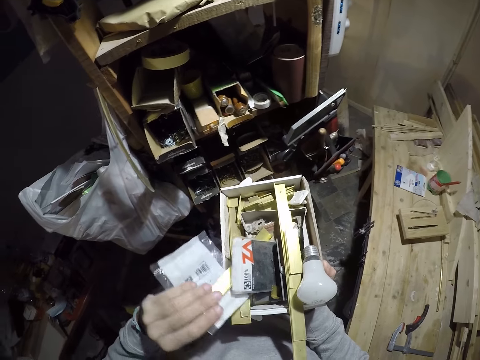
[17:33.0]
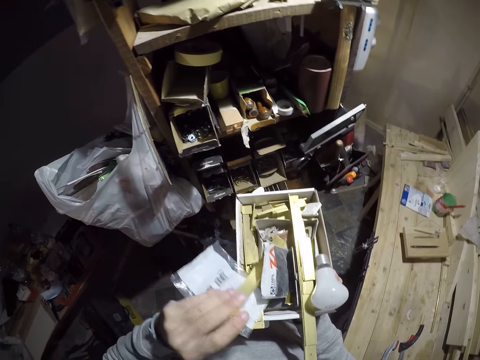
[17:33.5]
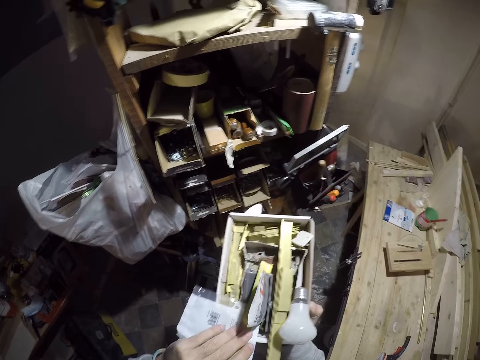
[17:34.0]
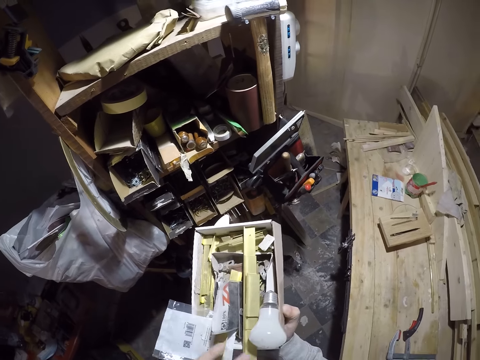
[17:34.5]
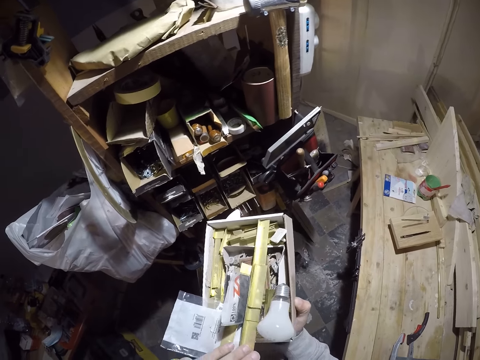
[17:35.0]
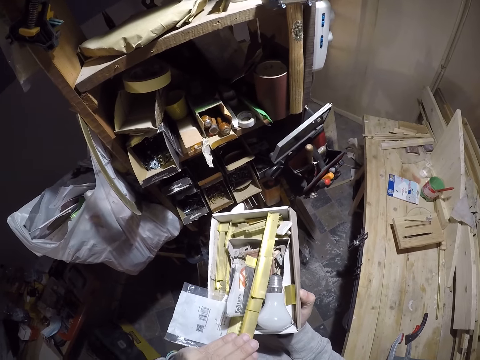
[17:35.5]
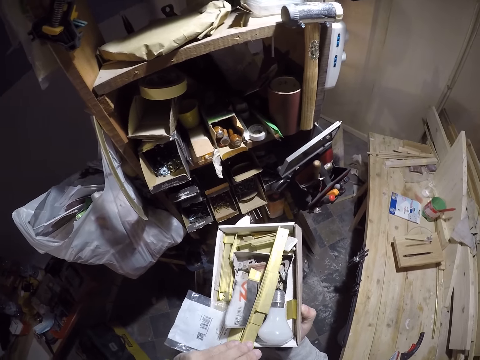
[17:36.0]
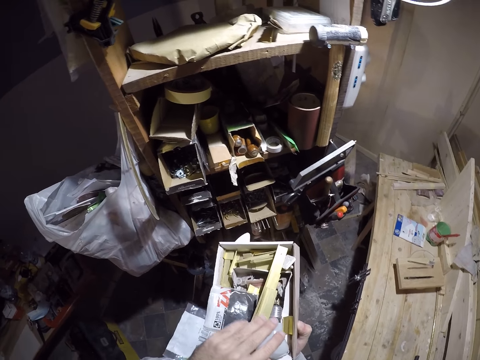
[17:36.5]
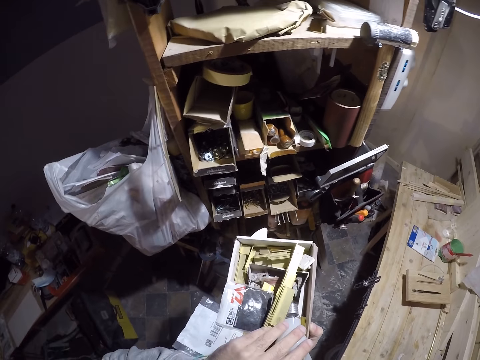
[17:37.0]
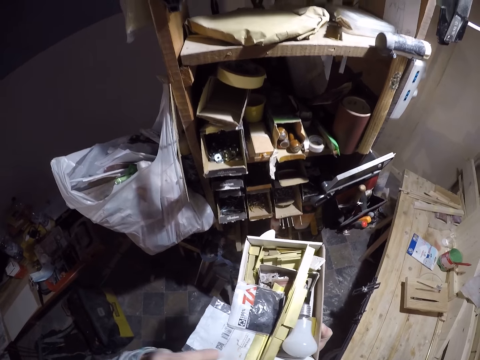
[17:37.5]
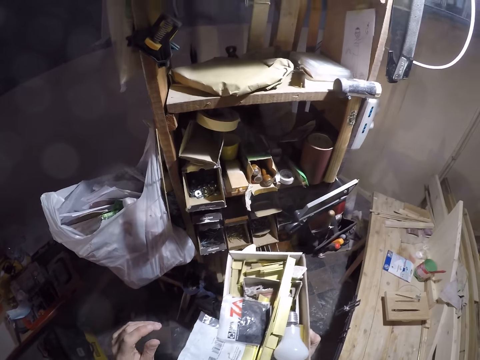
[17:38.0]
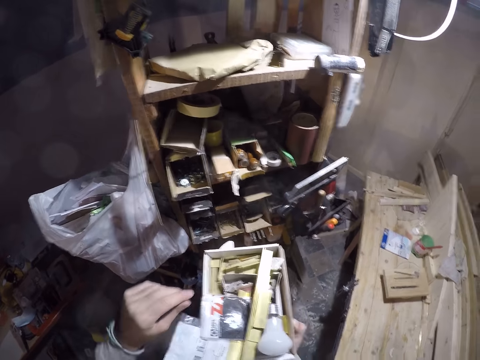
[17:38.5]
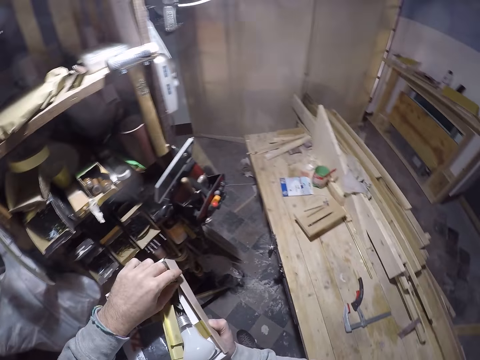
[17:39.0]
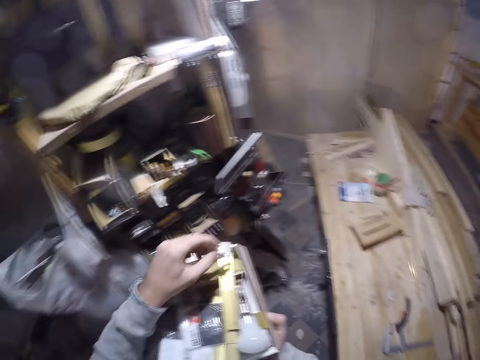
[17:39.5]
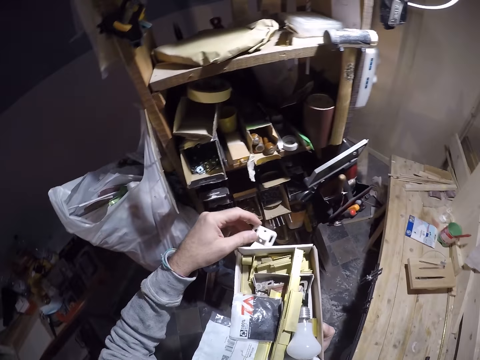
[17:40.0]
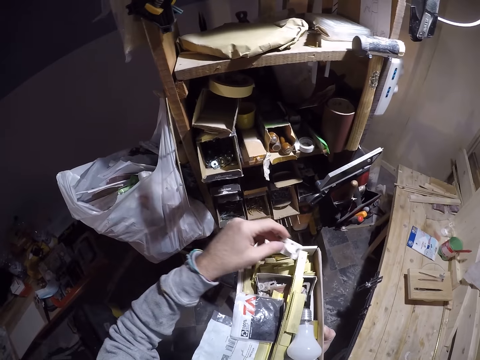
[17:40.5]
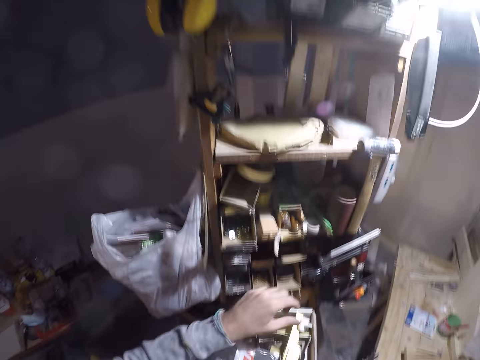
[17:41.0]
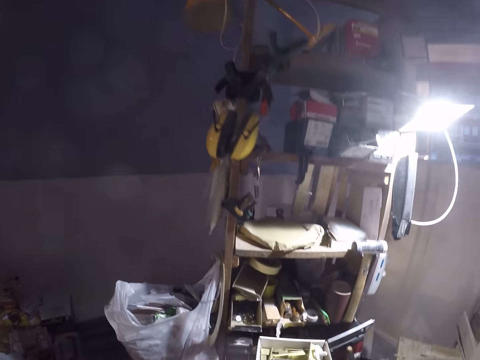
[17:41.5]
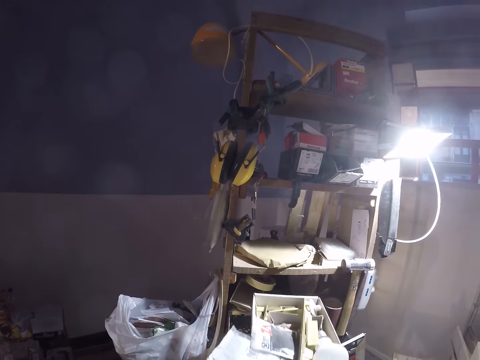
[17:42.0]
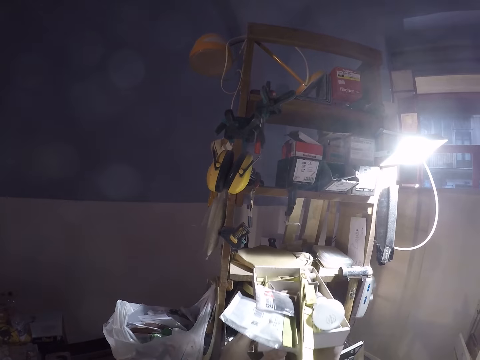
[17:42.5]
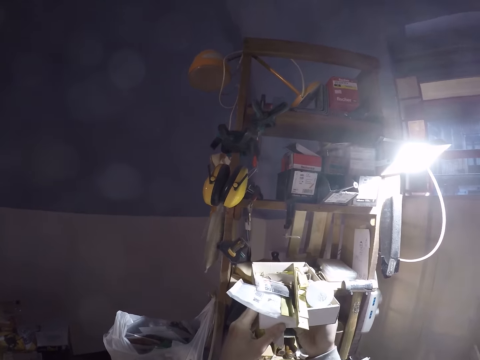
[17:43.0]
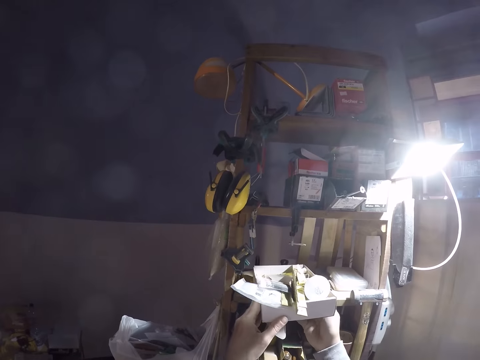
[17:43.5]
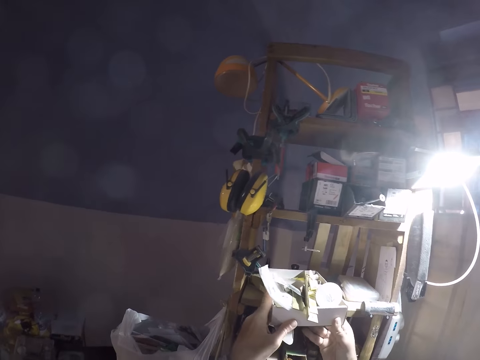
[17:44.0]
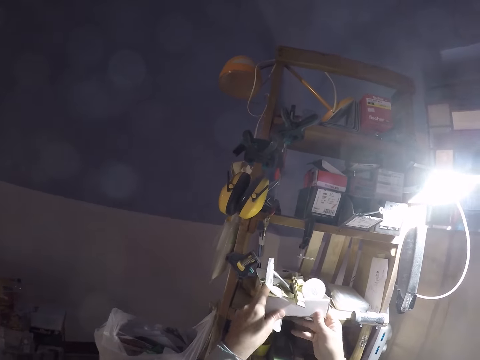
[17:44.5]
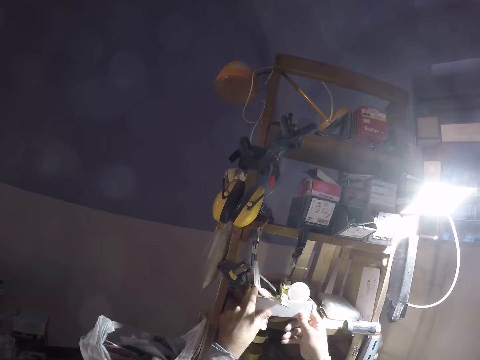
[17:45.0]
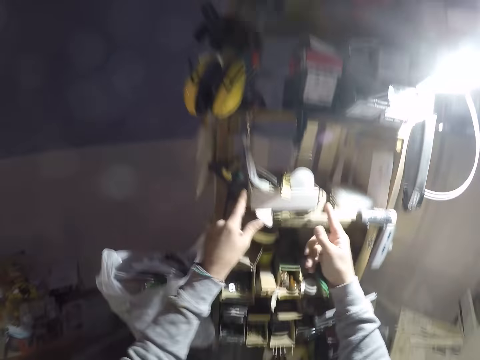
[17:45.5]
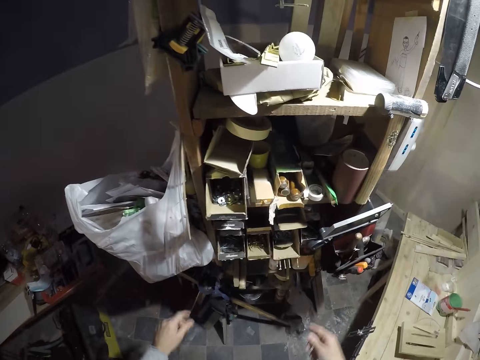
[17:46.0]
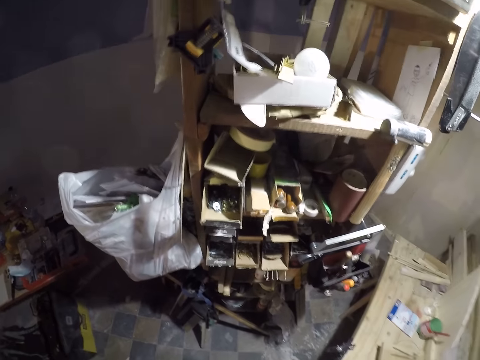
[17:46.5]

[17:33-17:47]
The camera wearer searches the box. He picks a socket inside the box with his left hand. He returns back the socket inside the box with his left hand. He returns back the box inside the shelf.

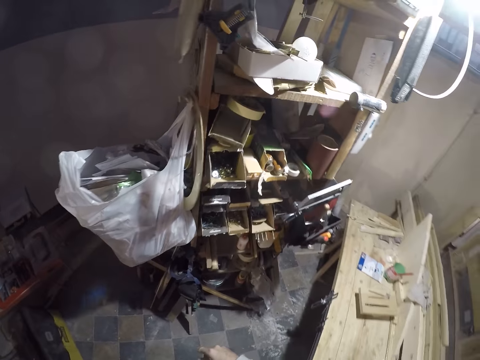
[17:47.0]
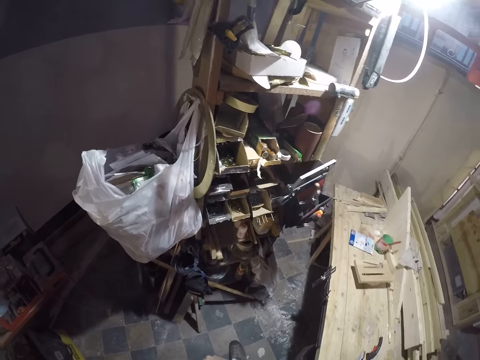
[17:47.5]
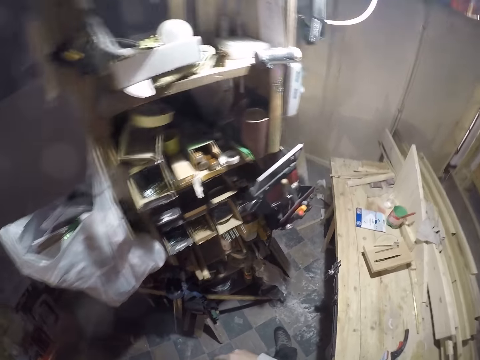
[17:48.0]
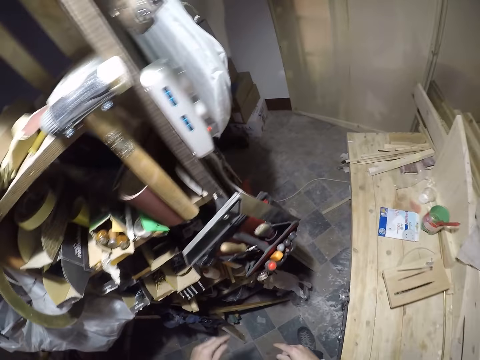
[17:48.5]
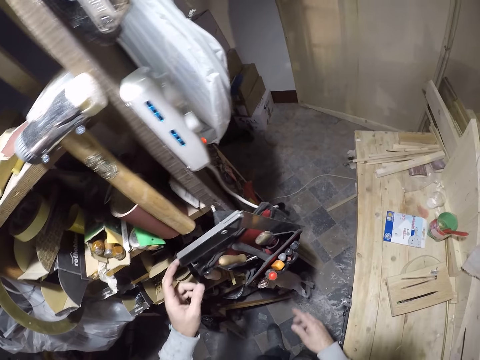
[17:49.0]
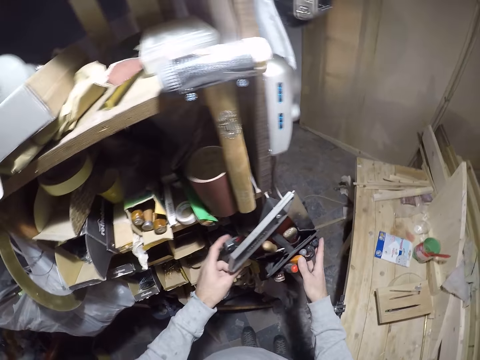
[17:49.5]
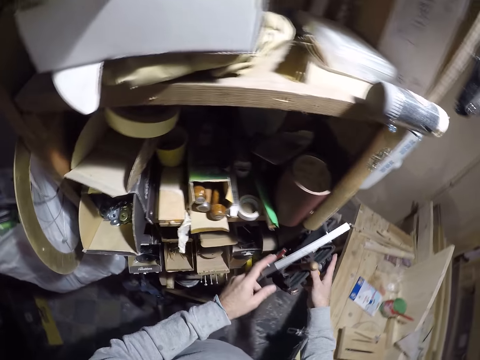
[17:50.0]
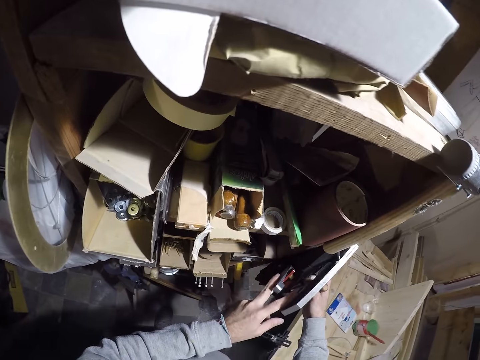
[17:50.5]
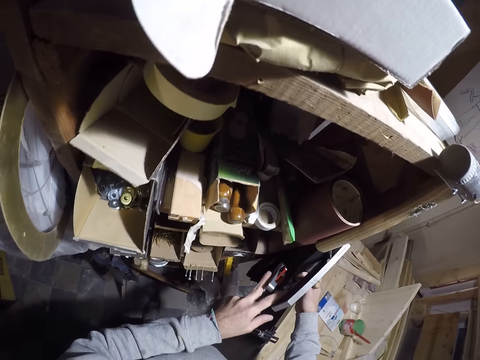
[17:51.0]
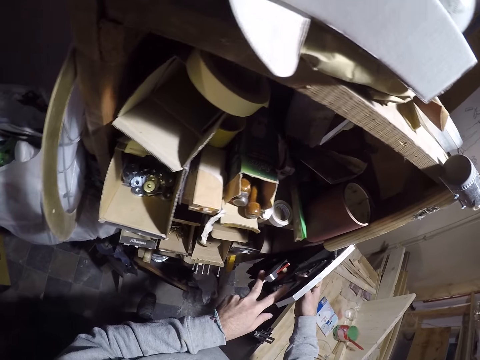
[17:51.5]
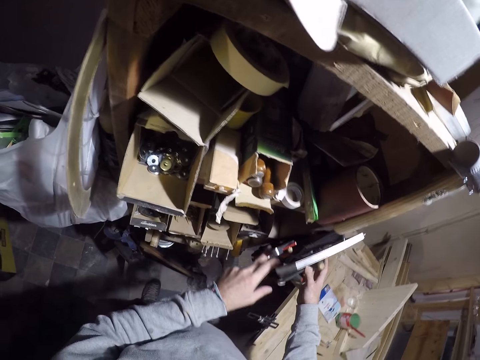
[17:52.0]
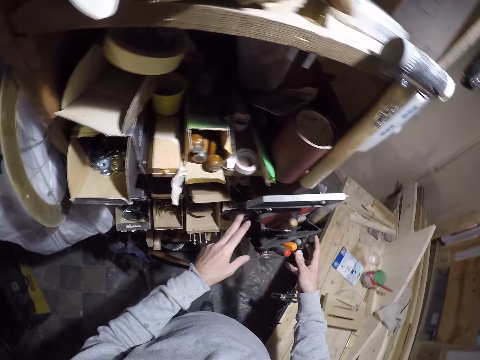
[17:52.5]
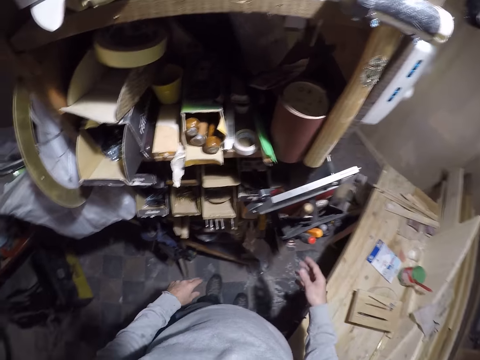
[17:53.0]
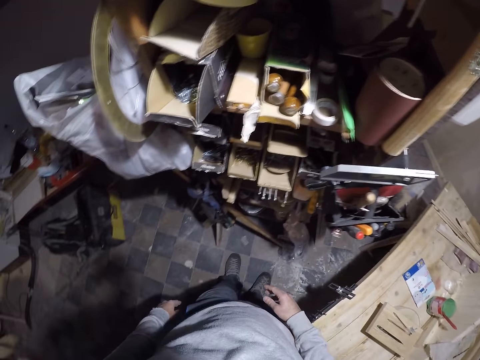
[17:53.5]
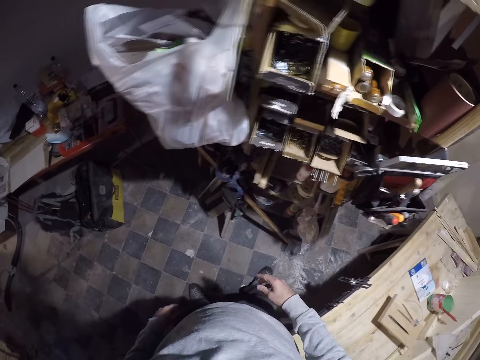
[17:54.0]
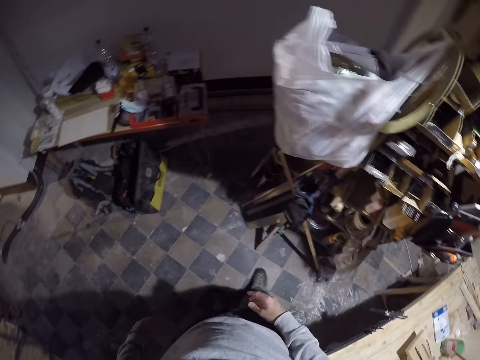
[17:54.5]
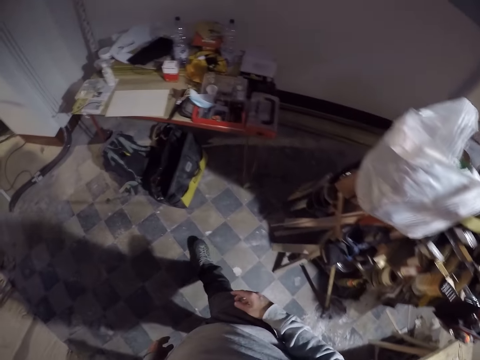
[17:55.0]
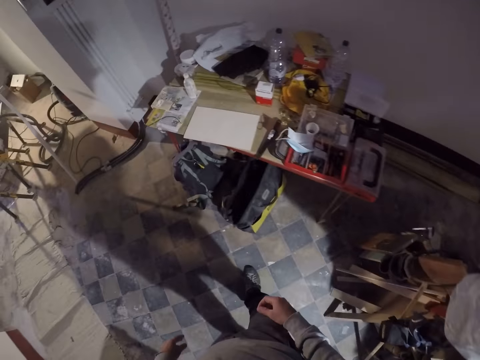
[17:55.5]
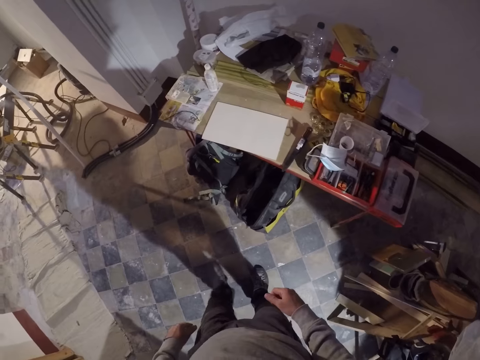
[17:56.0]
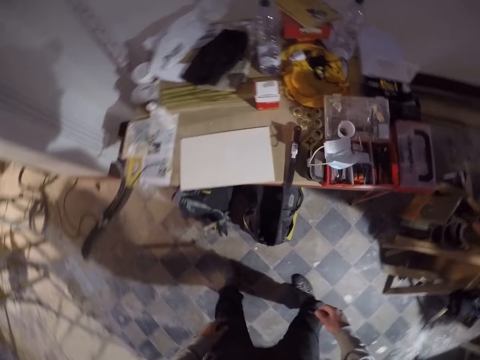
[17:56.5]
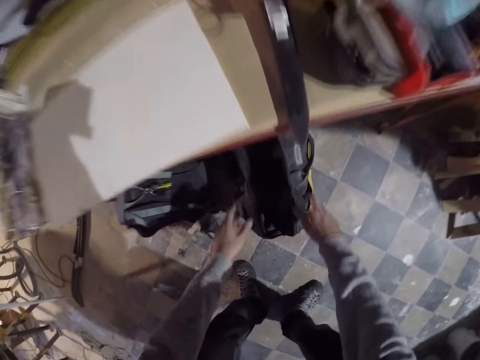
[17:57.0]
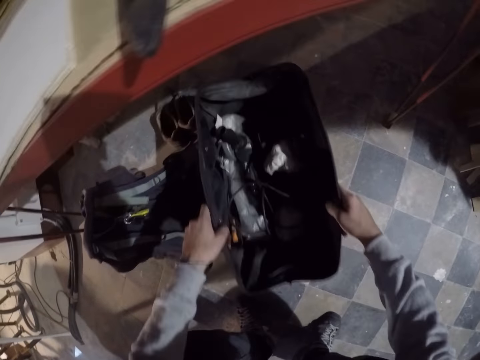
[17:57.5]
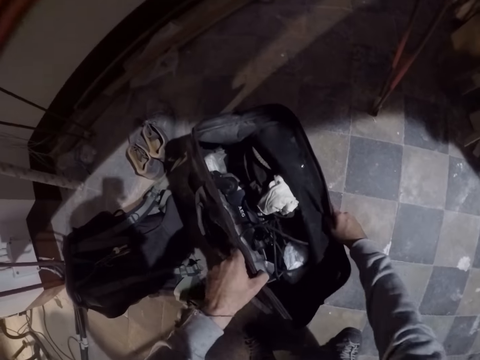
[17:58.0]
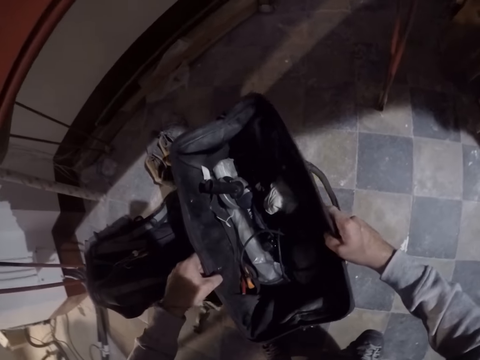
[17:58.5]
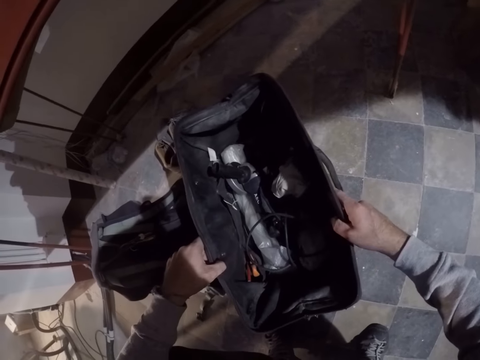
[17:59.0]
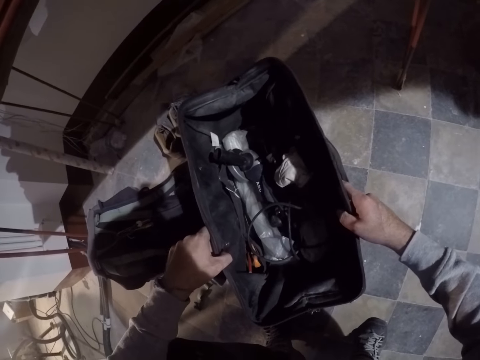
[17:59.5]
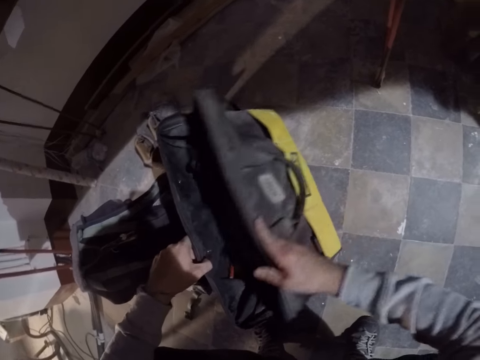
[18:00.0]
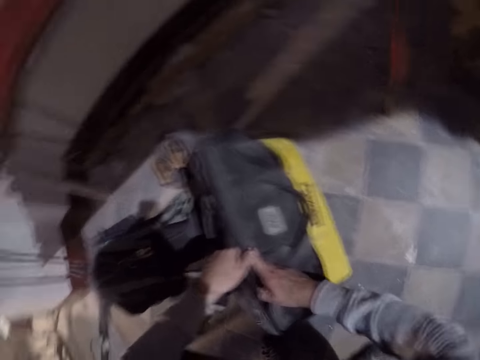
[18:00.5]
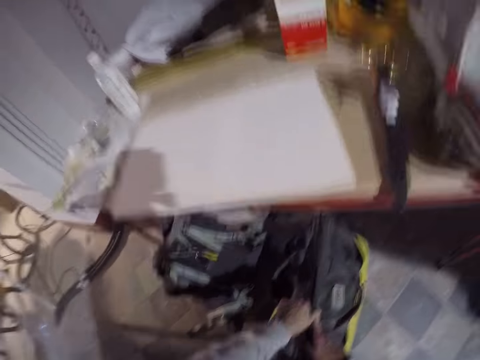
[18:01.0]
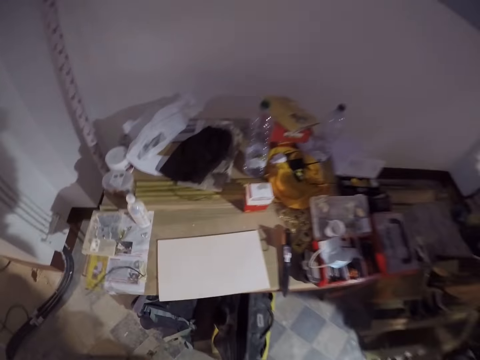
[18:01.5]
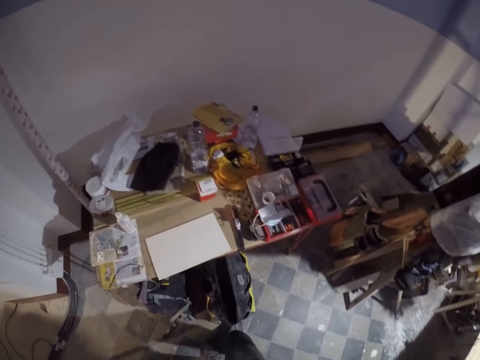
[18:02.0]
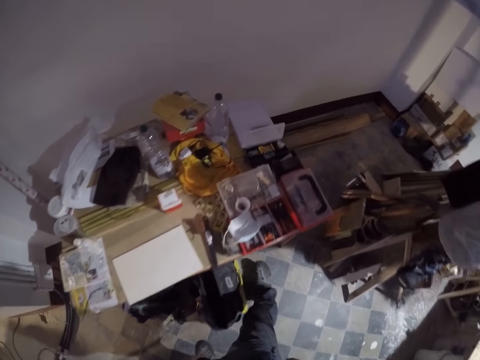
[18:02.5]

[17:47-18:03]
The camera wearer adjusts a bag of tools on the shelf. He walks around the workshop. He opens a bag under a shelf with both his hands. He holds the bag. He closes back the bag under the shelf.
